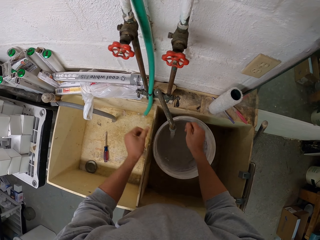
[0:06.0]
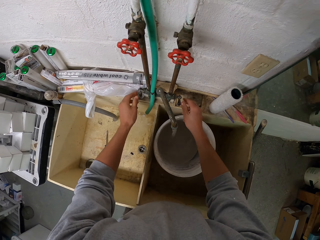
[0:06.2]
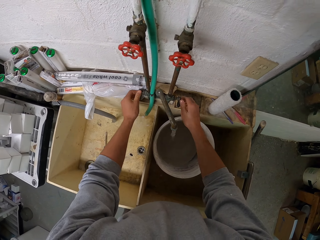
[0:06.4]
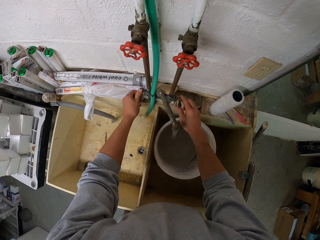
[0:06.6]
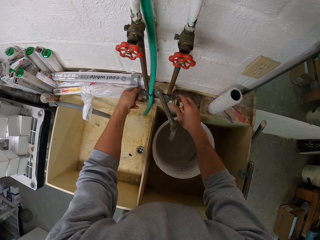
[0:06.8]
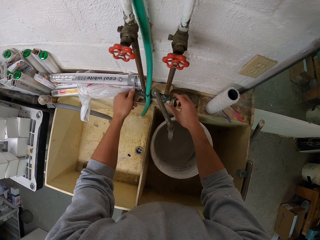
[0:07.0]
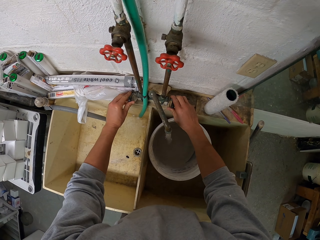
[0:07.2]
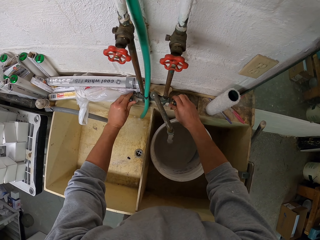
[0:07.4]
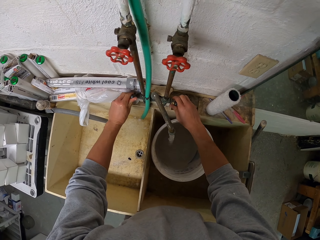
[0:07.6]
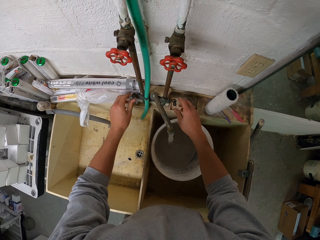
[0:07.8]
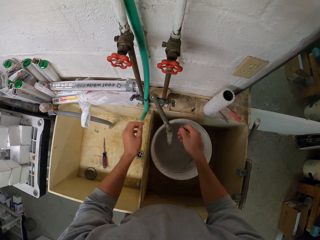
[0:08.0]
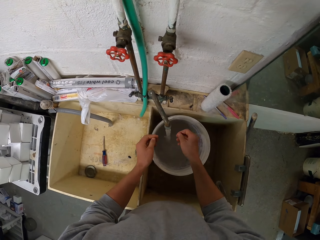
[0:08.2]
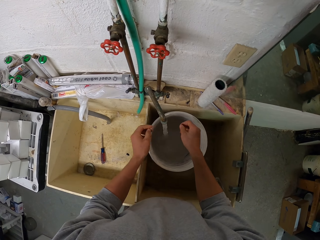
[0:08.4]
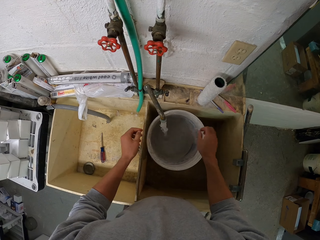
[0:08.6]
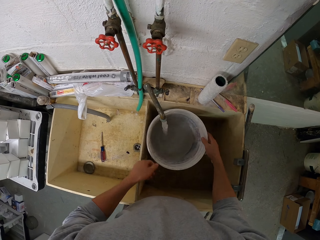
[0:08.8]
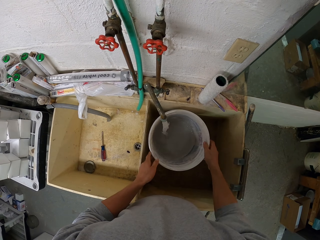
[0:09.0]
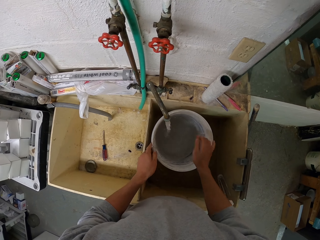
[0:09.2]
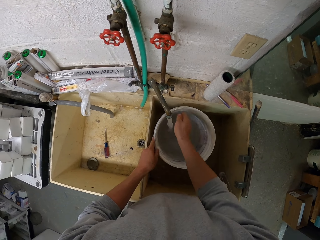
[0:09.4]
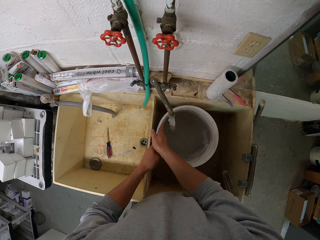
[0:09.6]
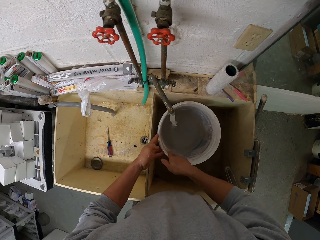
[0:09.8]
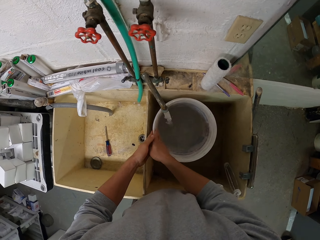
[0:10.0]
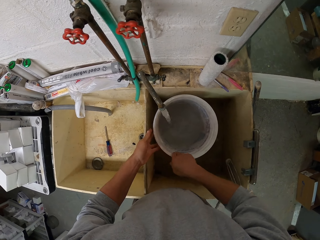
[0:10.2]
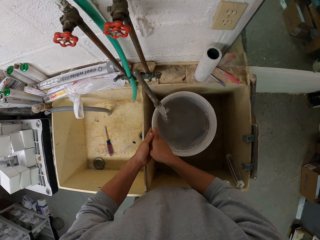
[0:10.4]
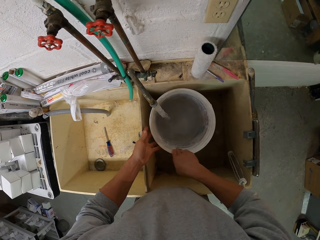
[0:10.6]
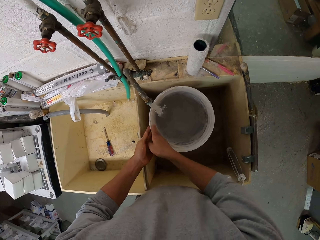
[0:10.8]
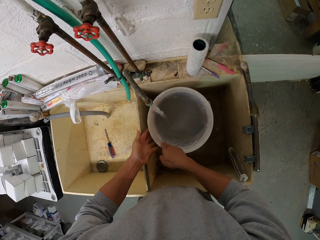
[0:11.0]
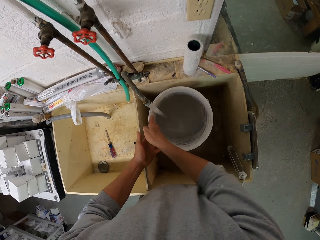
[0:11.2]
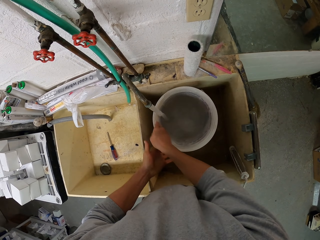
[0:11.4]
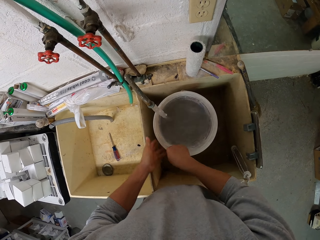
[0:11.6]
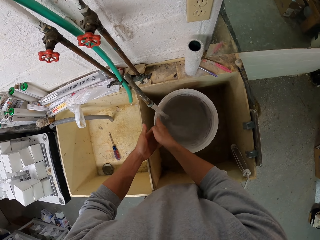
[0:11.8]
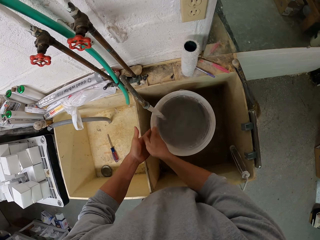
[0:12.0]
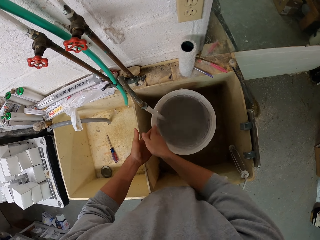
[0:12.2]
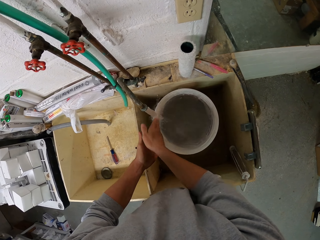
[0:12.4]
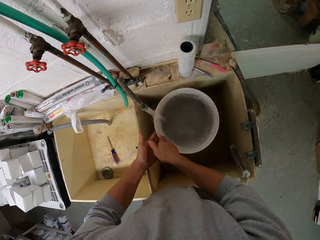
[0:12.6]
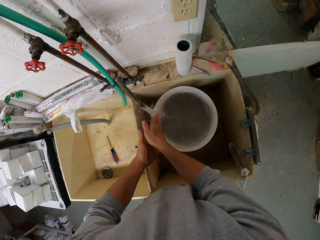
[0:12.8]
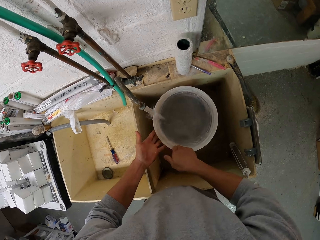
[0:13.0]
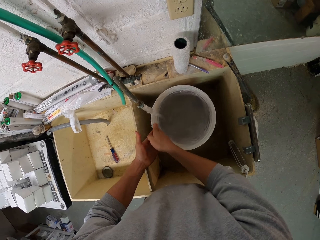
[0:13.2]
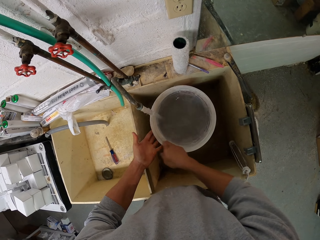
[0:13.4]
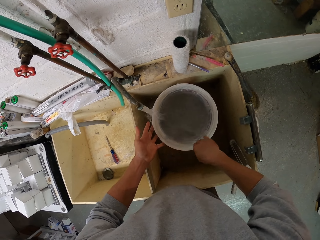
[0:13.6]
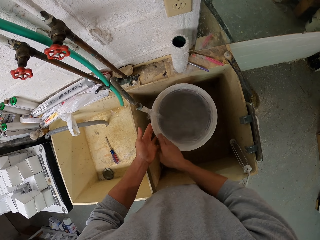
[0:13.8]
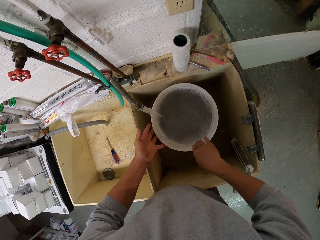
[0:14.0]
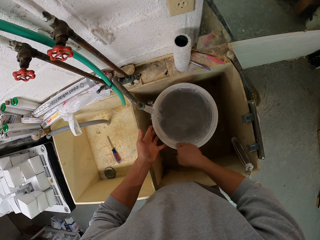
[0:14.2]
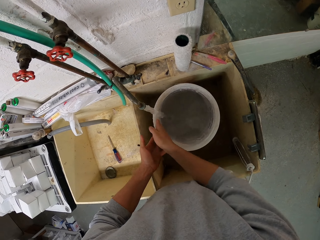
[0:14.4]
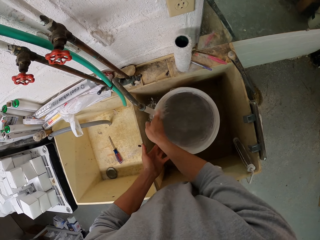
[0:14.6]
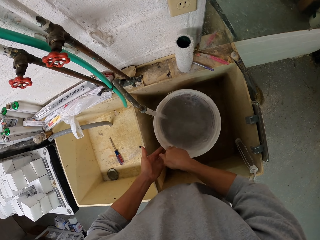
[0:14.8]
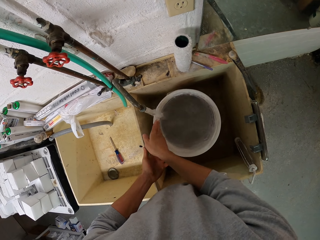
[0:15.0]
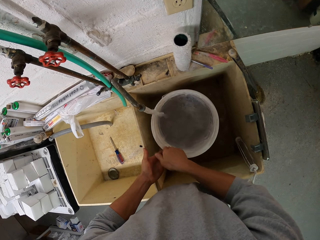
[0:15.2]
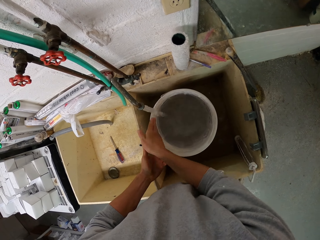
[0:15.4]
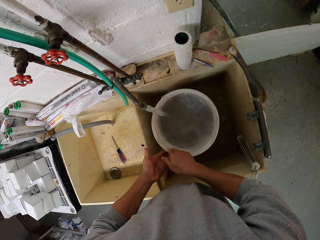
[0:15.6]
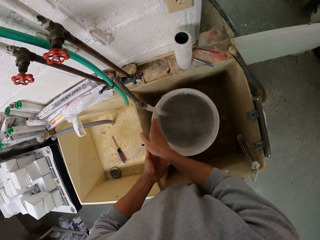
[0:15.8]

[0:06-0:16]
The camera wearer fills the bucket with water. They wash the bucket in the sink.

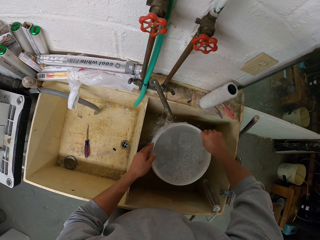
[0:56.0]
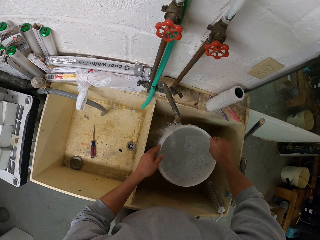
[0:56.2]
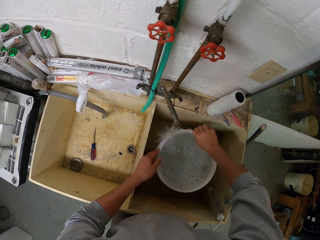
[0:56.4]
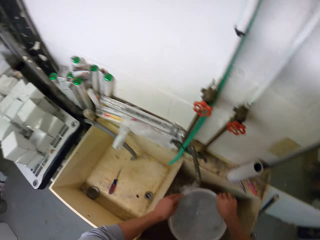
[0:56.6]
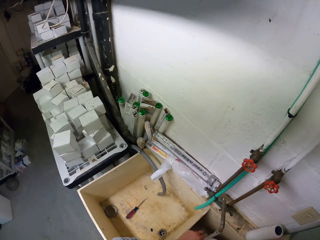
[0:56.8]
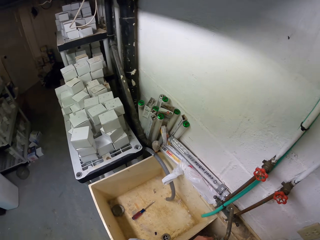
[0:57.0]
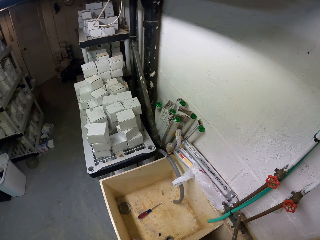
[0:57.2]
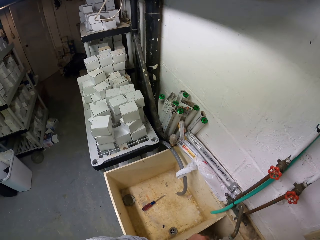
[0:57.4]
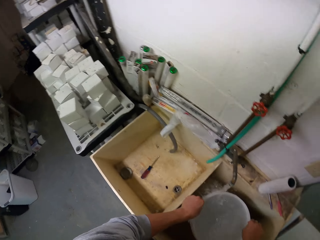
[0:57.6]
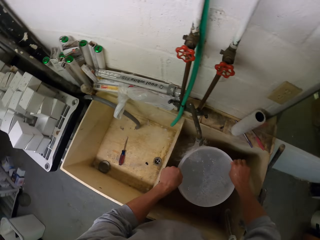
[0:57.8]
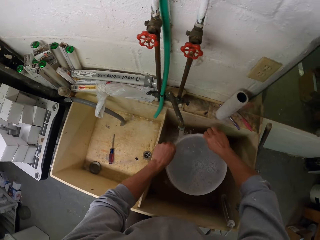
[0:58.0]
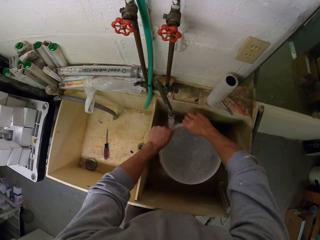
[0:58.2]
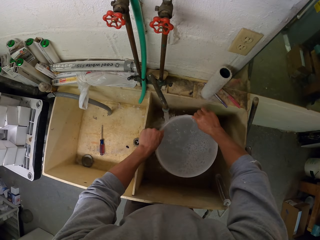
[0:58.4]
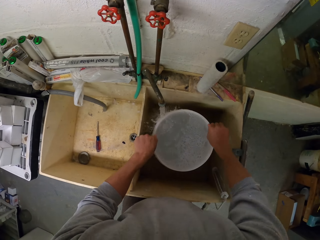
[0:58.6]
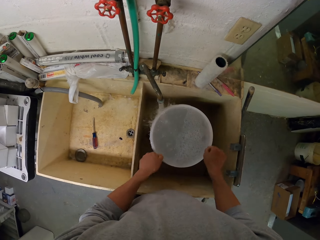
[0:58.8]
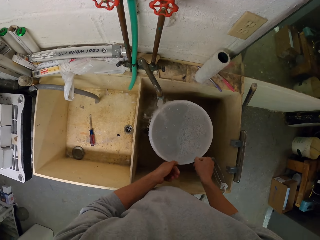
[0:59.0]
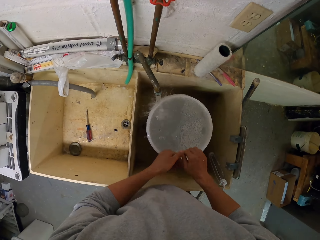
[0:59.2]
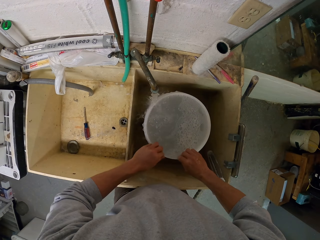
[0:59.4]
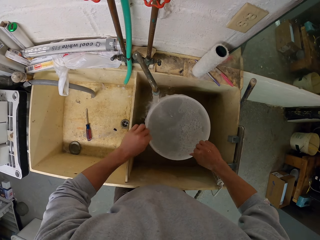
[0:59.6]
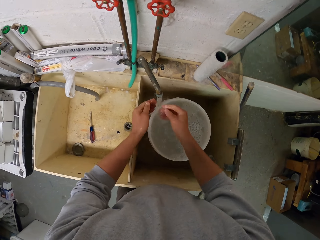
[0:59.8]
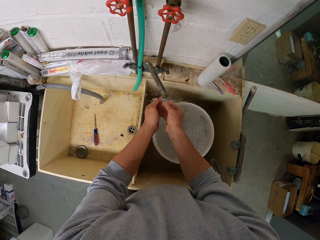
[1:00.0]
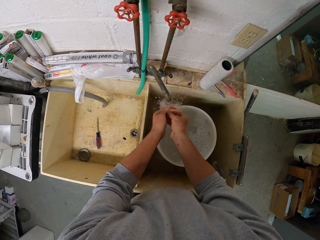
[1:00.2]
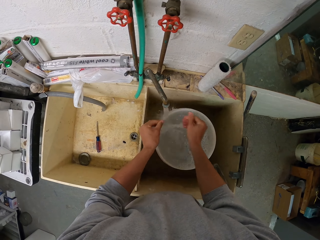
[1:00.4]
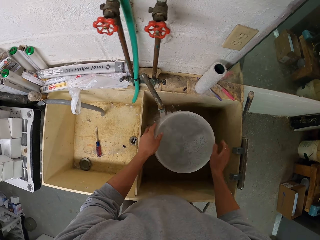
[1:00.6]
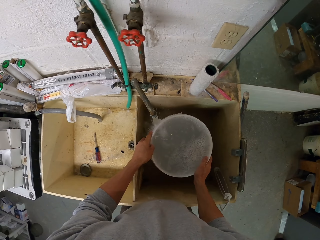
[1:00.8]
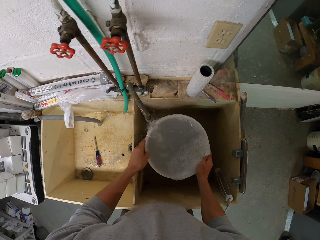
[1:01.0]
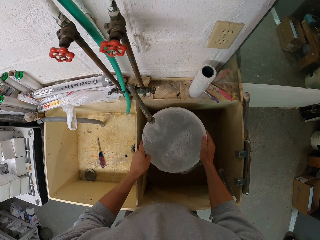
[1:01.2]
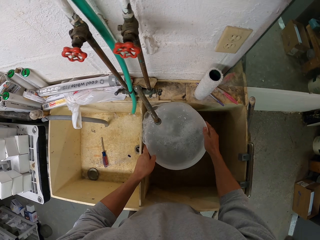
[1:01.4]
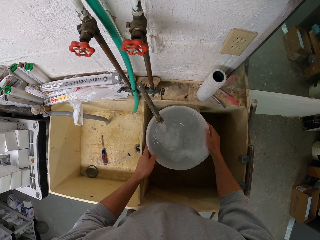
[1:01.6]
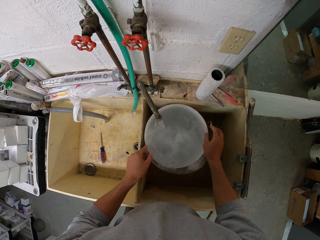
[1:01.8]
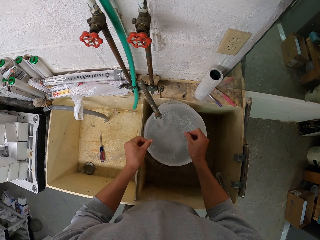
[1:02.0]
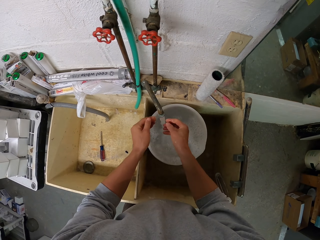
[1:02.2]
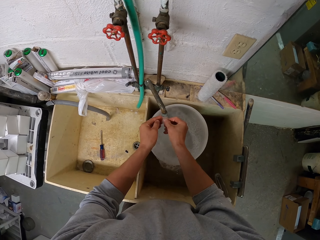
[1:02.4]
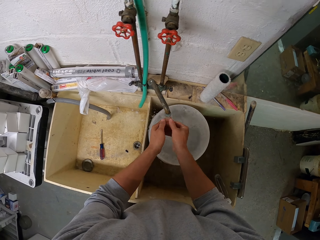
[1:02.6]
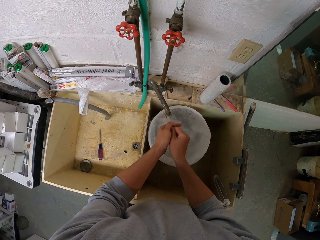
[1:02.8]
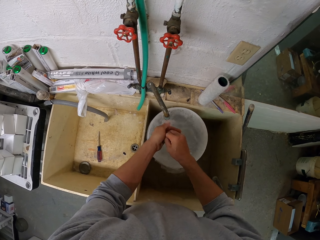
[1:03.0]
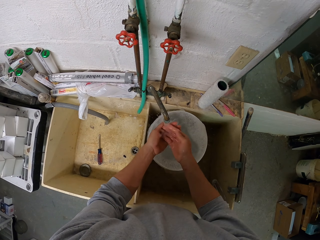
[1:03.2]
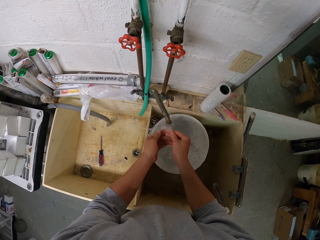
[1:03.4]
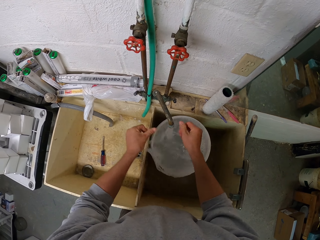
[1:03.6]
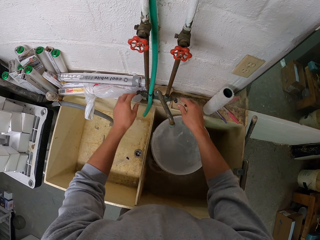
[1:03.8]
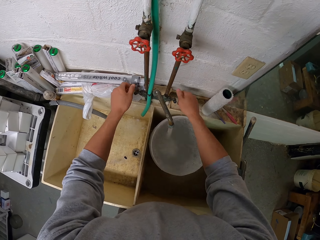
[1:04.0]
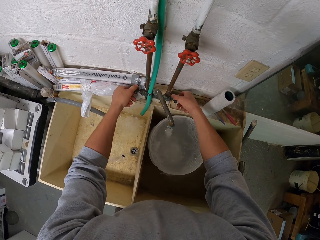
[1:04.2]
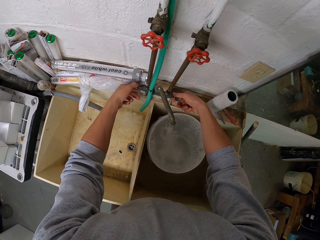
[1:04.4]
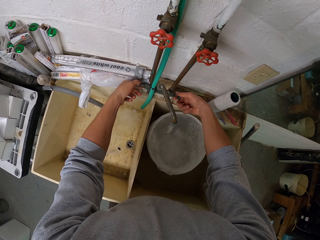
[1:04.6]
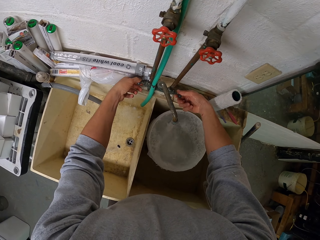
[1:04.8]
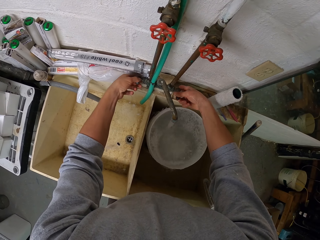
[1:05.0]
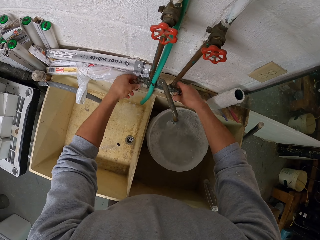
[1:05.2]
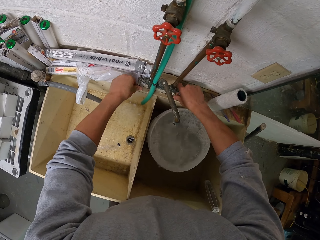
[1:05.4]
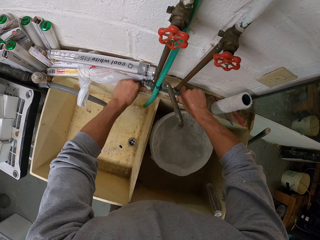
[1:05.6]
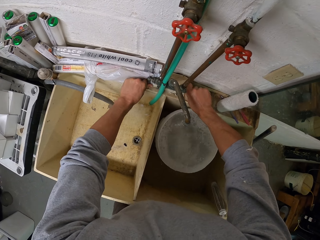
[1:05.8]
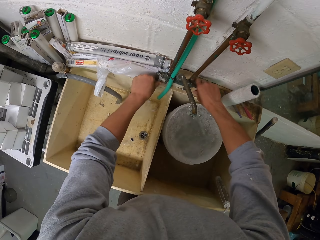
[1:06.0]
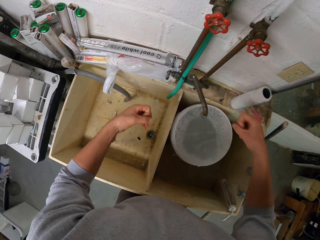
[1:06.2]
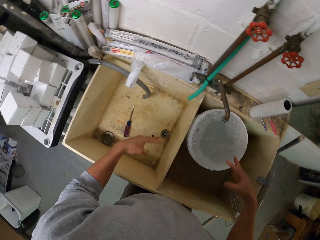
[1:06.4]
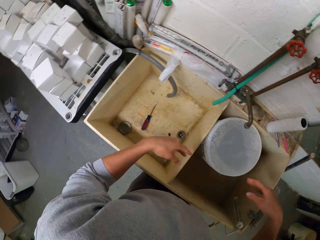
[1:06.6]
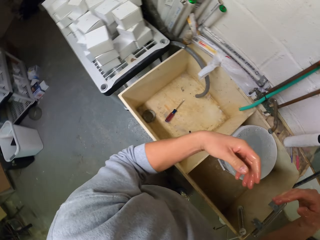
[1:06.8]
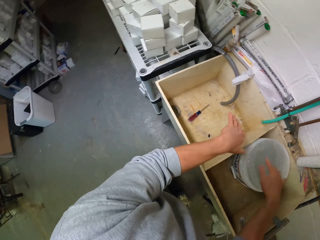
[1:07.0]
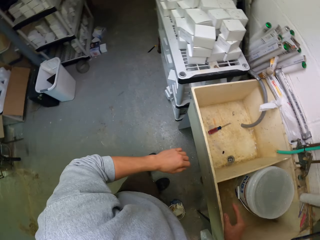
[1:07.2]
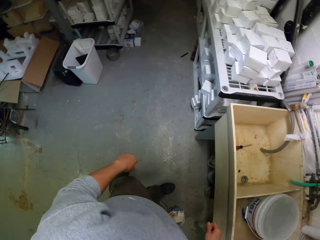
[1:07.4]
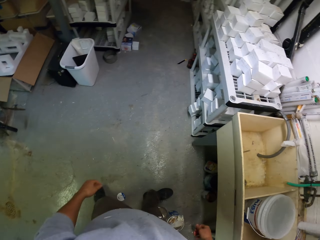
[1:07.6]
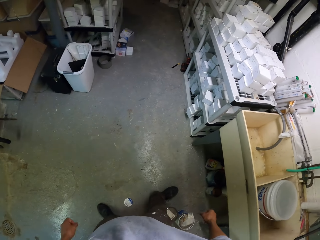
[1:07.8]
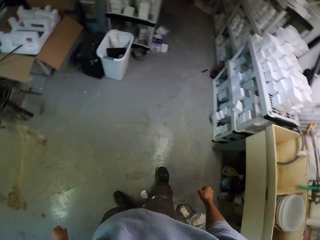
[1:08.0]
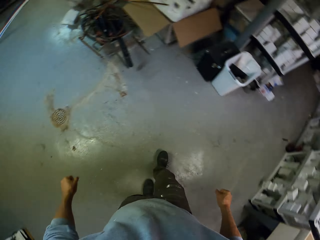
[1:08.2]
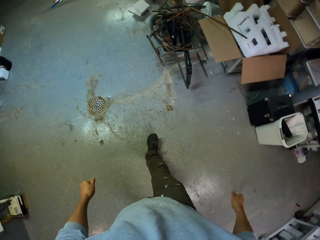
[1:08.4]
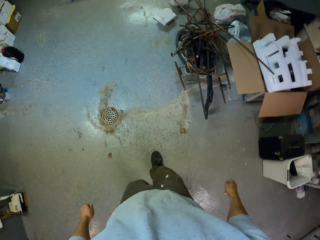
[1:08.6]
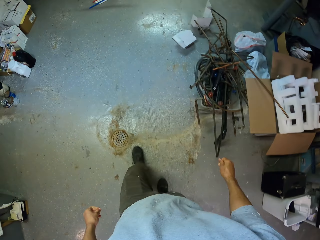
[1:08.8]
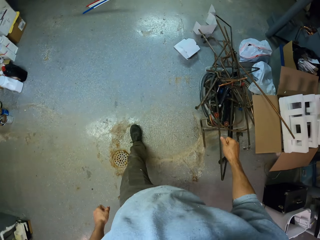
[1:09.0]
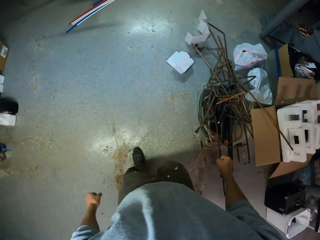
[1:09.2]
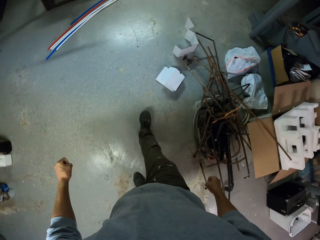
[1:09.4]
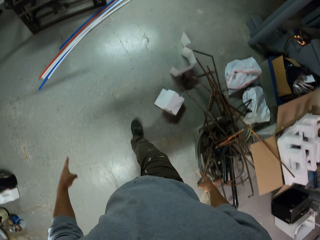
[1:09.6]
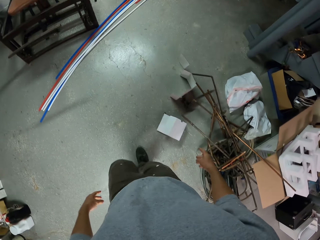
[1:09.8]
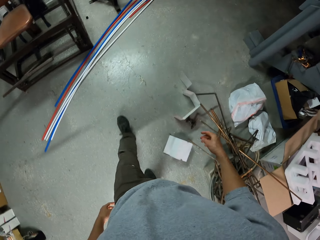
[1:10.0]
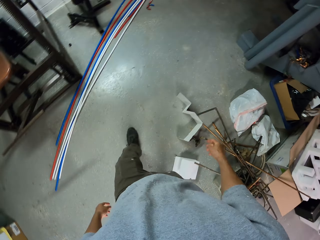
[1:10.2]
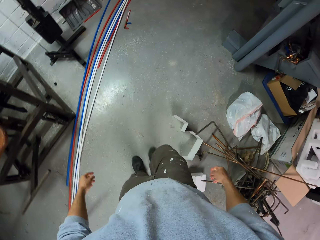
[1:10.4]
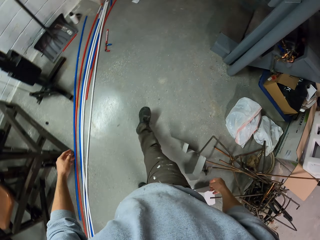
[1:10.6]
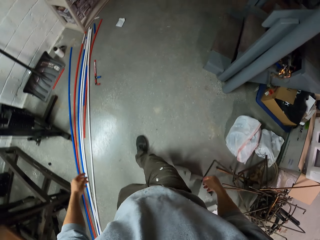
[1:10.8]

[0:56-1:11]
The camera wearer looks around. They turn off the tap. They walk on the floor.
